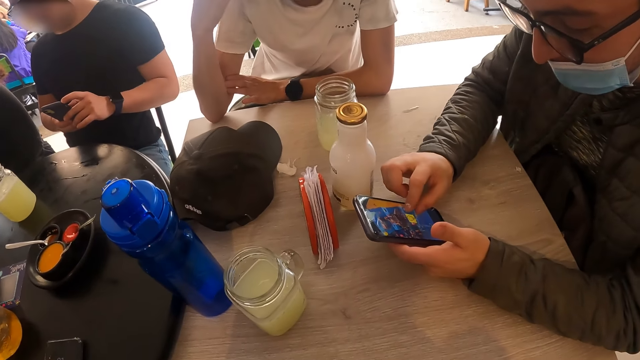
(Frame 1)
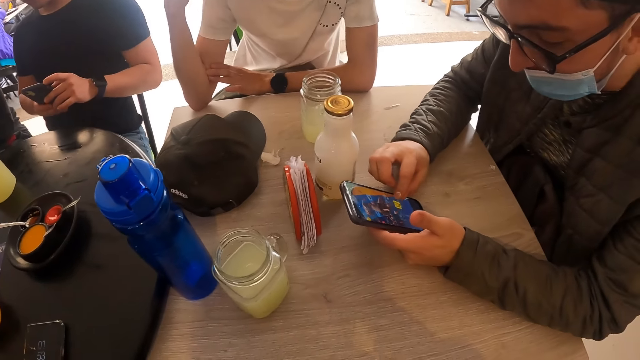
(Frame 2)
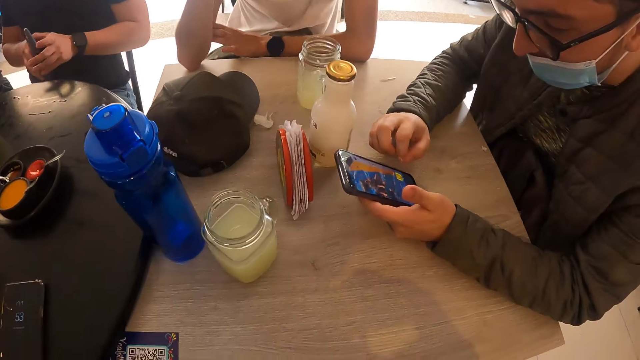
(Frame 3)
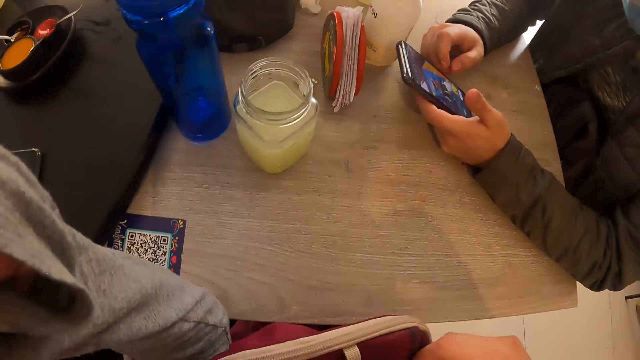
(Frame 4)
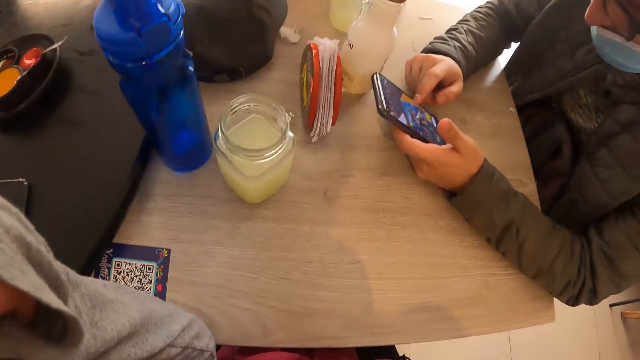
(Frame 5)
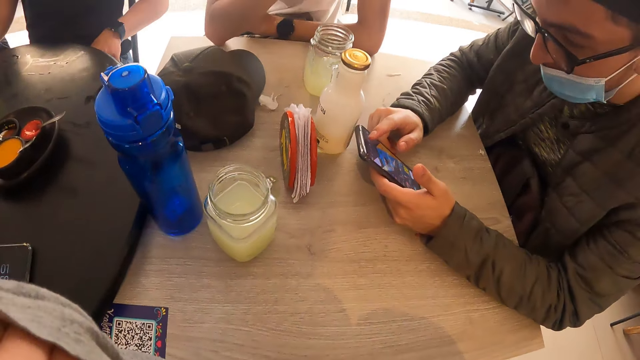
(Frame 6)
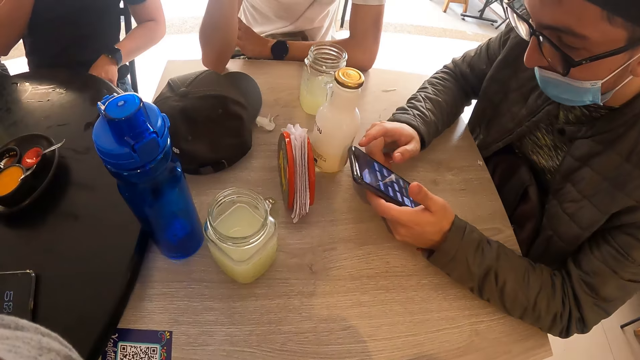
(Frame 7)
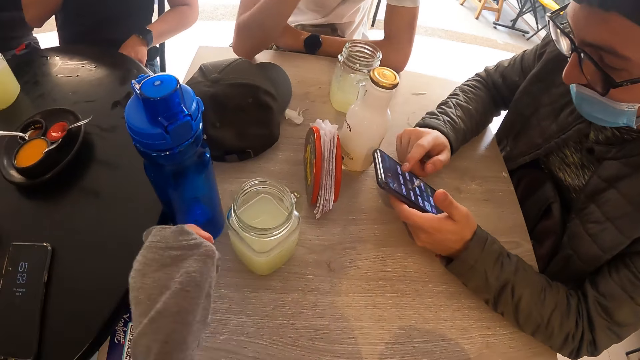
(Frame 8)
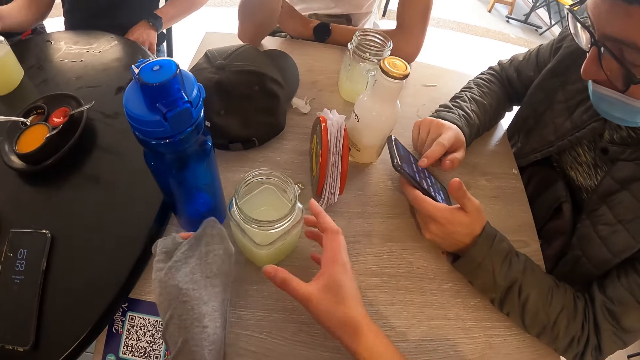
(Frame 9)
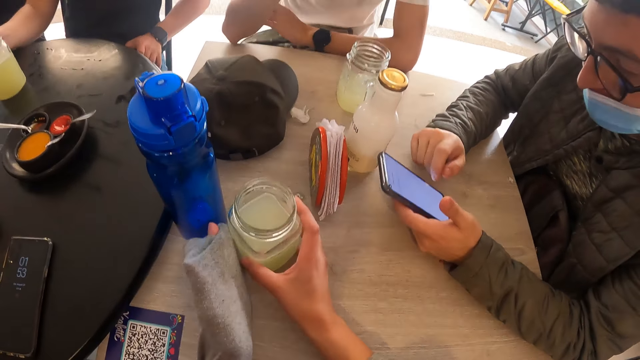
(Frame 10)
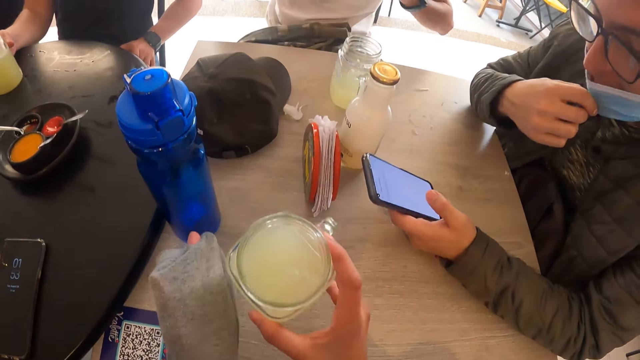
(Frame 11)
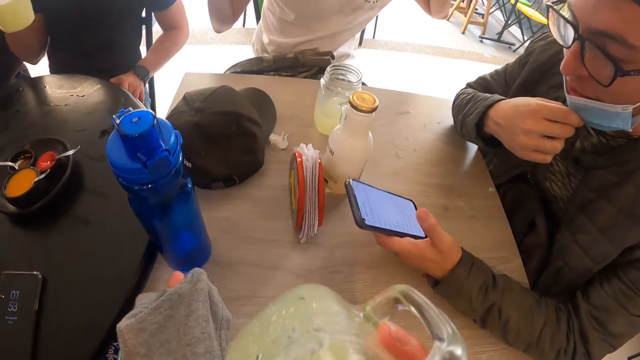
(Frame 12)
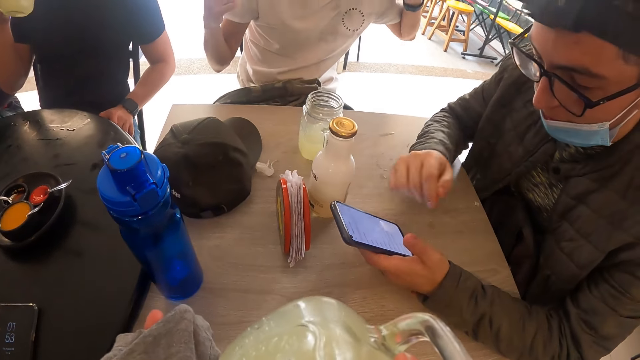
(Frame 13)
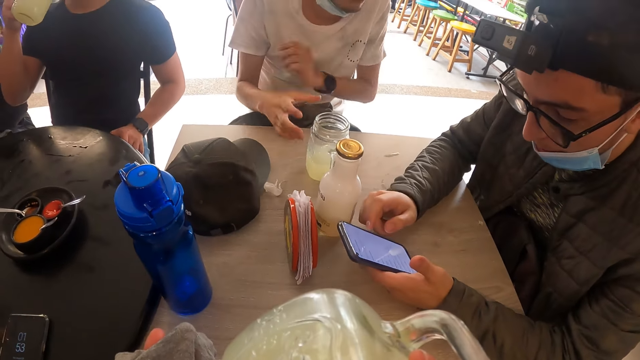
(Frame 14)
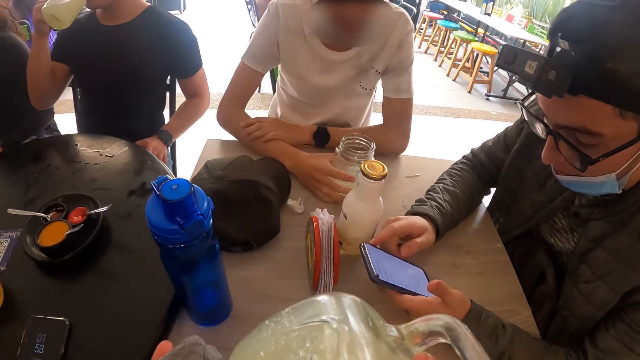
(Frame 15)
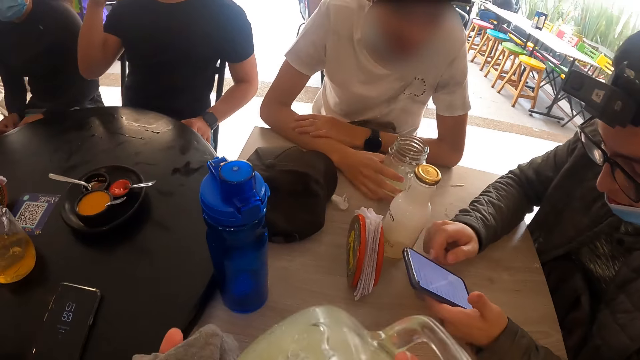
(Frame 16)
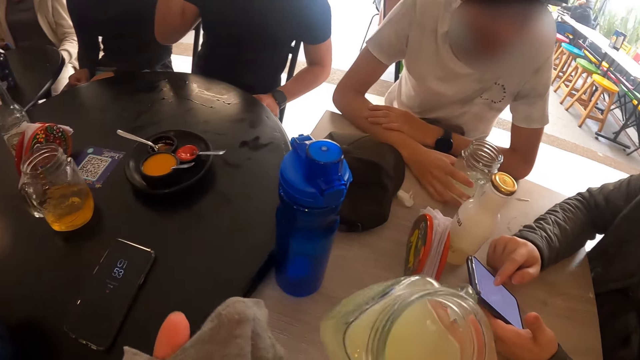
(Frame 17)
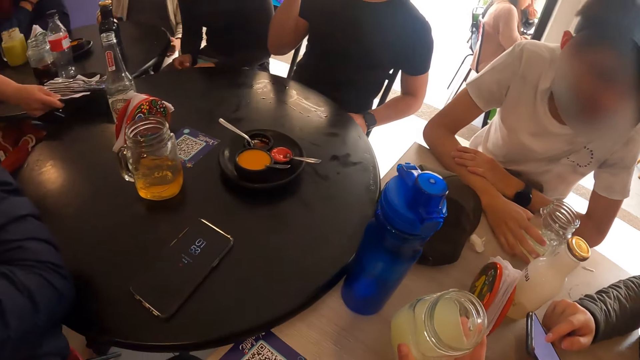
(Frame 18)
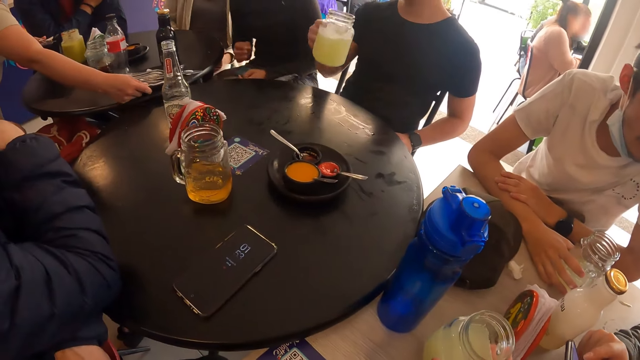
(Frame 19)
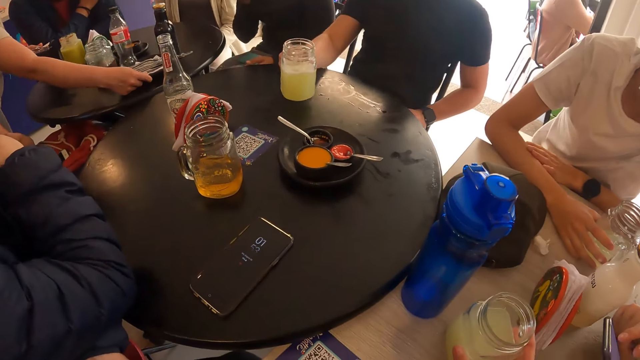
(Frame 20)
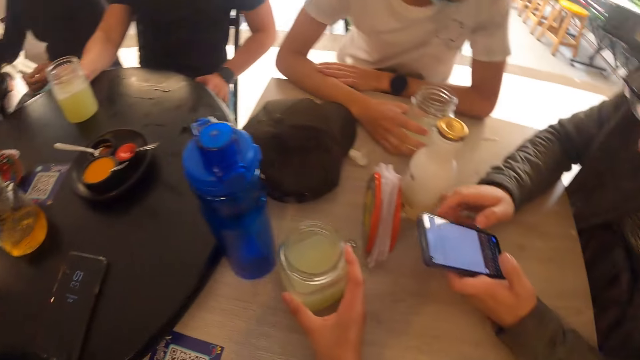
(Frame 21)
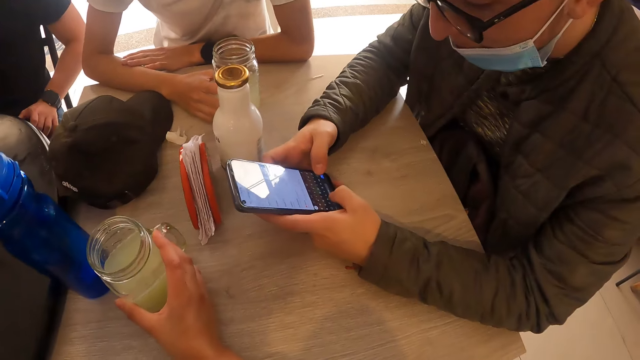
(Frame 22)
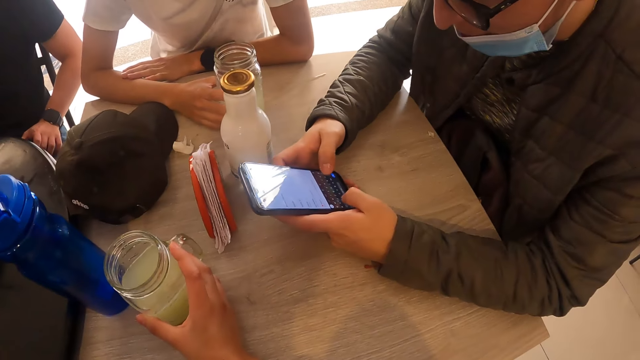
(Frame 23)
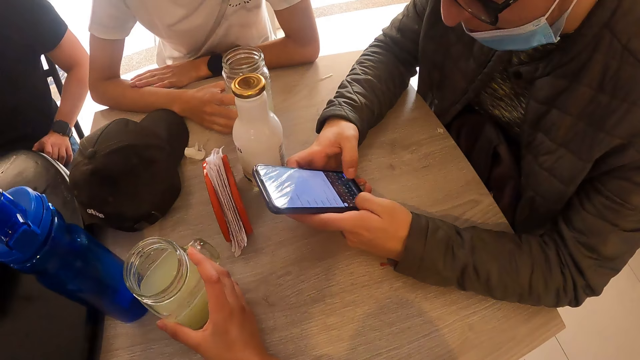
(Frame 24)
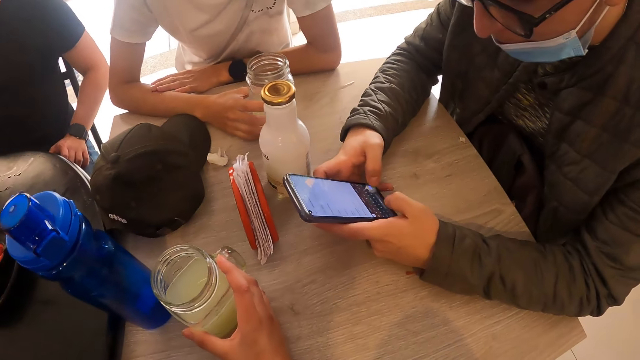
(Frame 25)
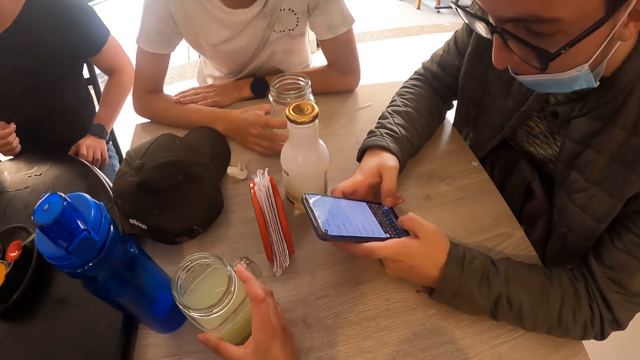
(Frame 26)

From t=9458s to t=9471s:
The camera wearer holds a bag on her lap with her right hand. A man uses the mobile phone. The camera wearer picks the cup of juice from the table with her right hand. Another man adjusts his nose mask with his right hand. Another man picks the cup of juice from the table with his right hand and drinks from the cup of juice in his right hand. The first man uses the mobile phone again. The camera wearer drinks from the cup of juice in her right hand. Another man holds the cup of juice on the table with his right hand. The camera wearer drops the glass of lemonade or mug on the table with her right hand. She holds the mug.

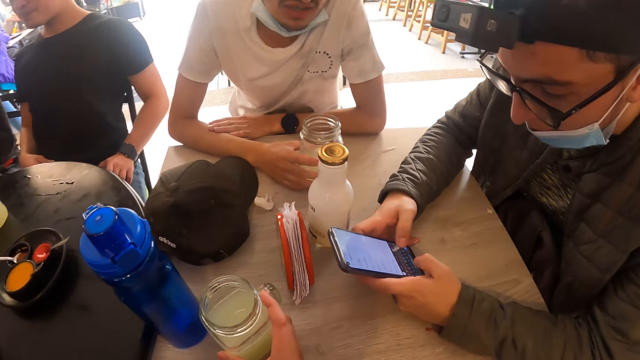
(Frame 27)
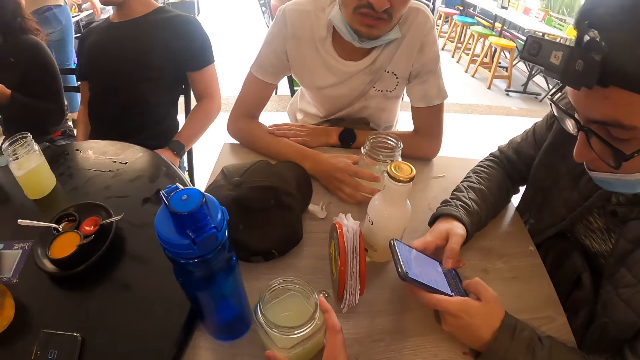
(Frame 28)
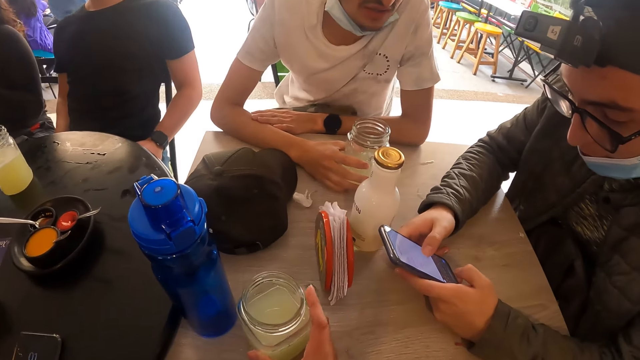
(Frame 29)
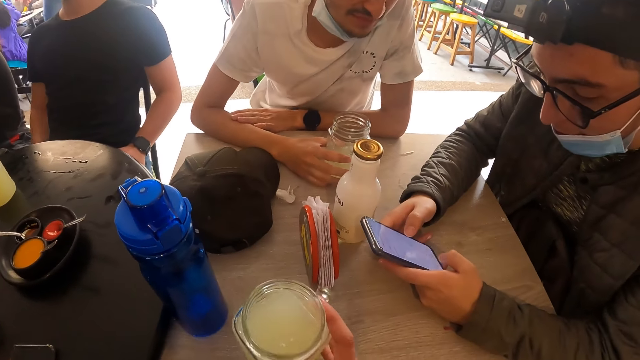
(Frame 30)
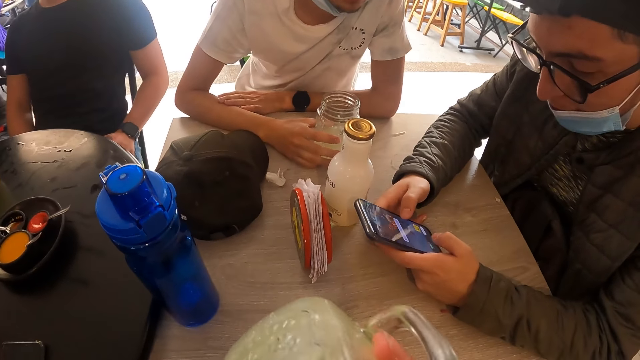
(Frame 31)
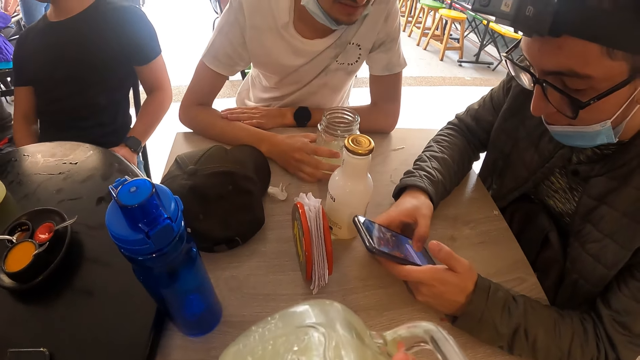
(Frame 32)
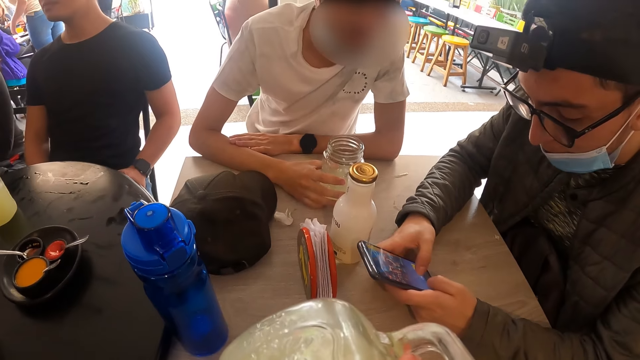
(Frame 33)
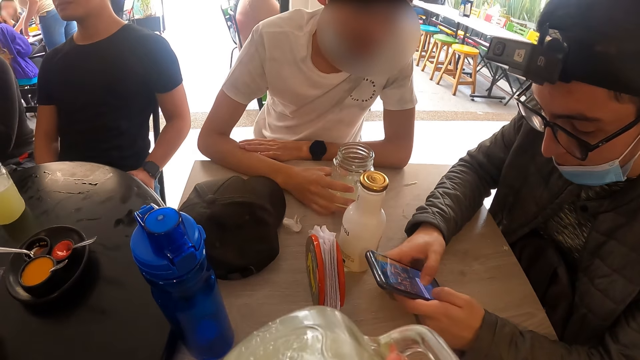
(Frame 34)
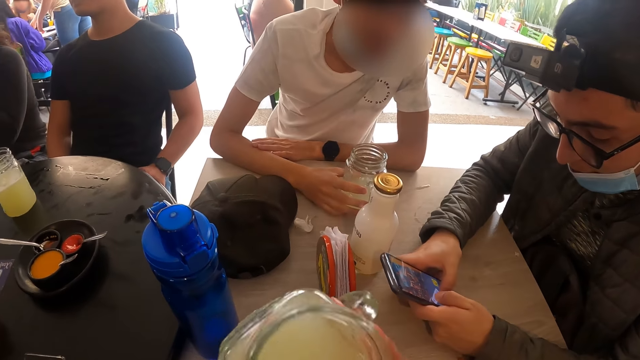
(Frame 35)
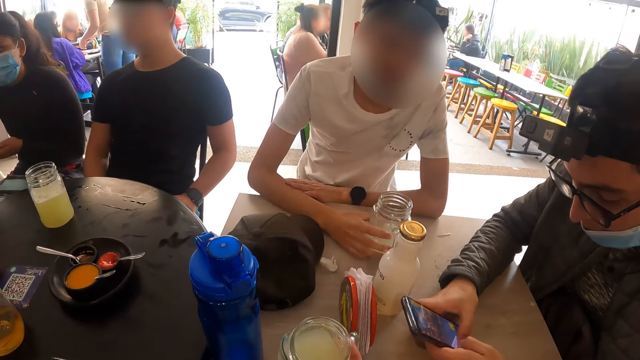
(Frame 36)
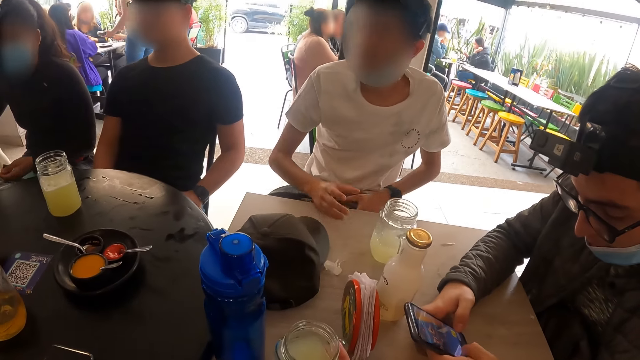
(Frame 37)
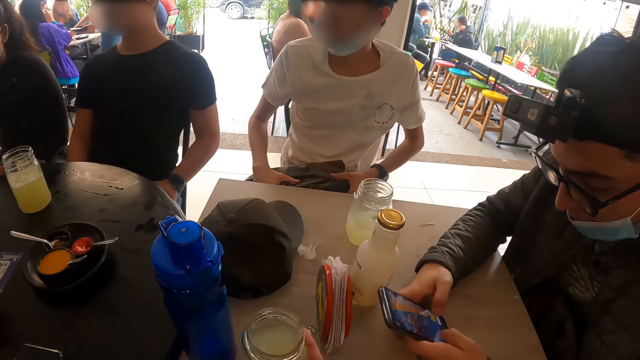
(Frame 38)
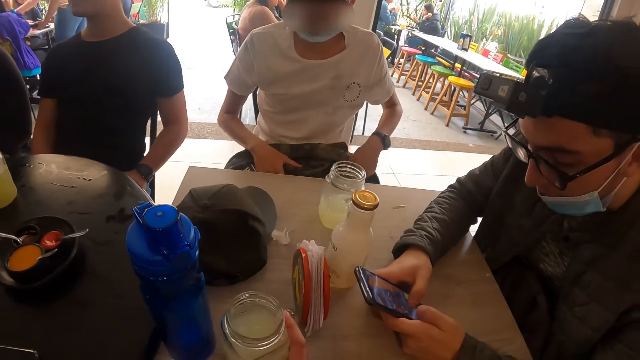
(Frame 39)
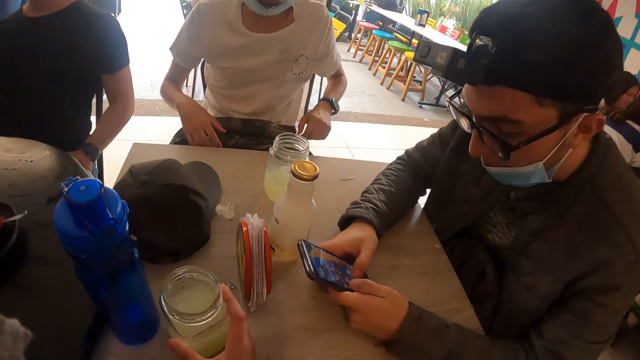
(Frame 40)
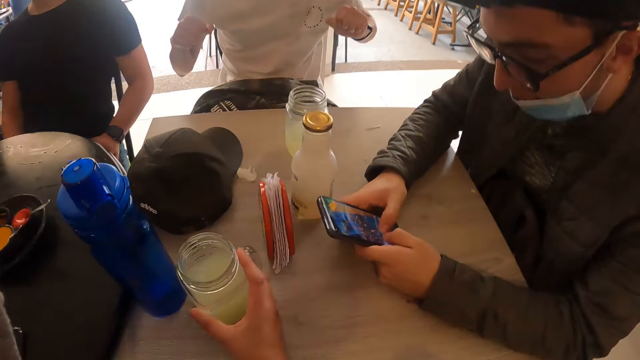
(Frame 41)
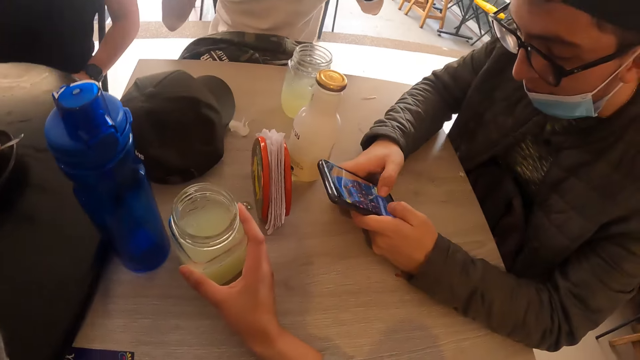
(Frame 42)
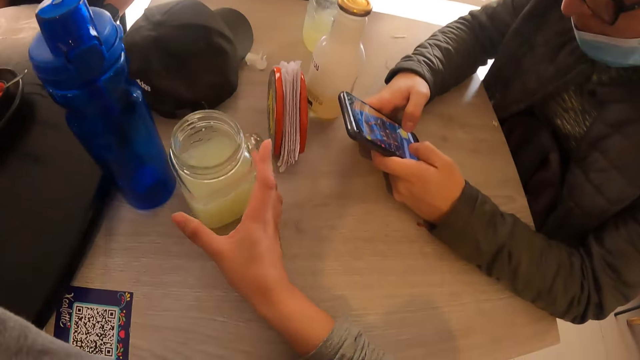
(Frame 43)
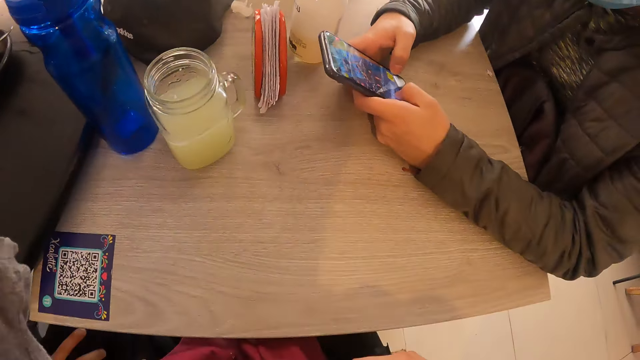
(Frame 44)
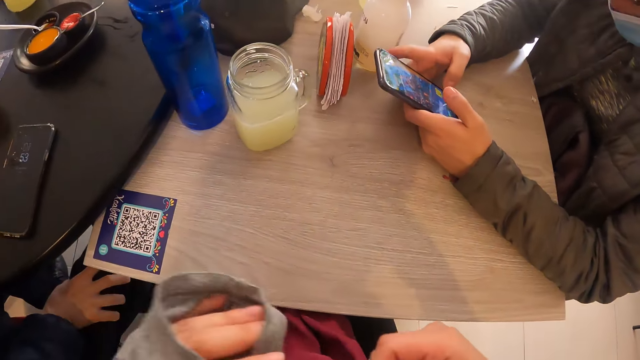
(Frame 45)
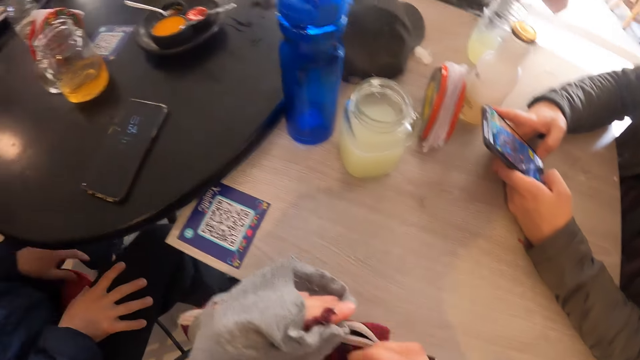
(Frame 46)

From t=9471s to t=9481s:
The camera wearer picks the glass of lemonade or mug from the table with his right hand. He drinks from the glass of lemonade in his right hand. He drops the glass of lemonade on the table with his right hand. A man adjusts a bag on his thigh with both hands. The camera wearer removes his hand from the mug. He opens the bag on his thigh with both hands. He holds his hands together.
